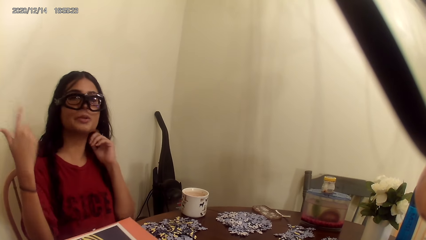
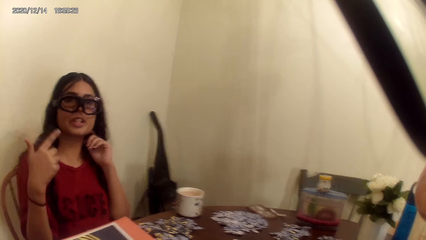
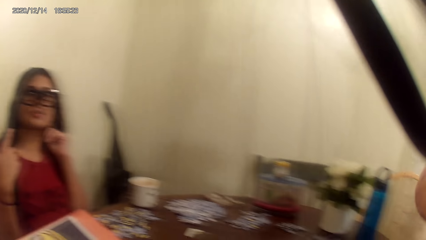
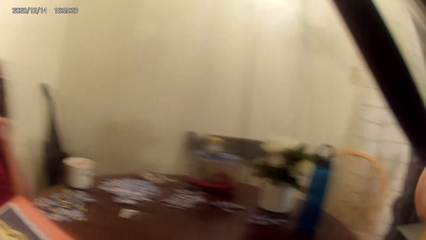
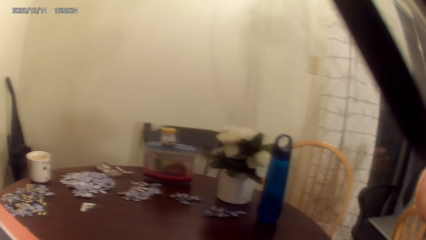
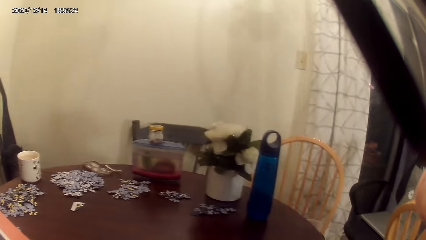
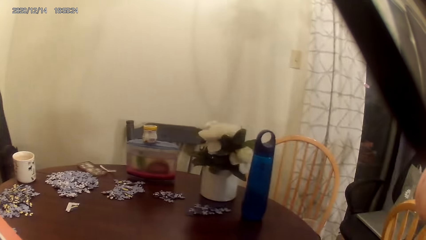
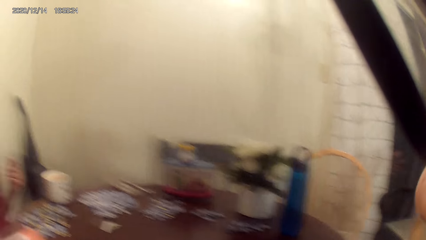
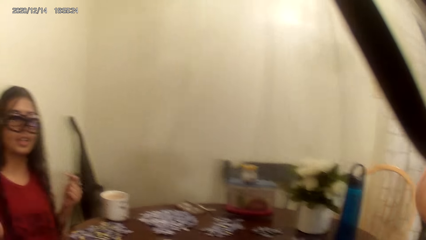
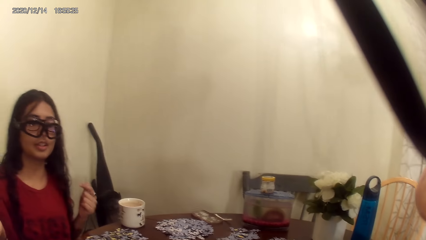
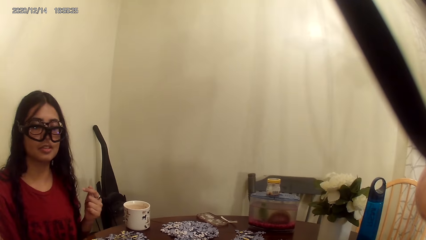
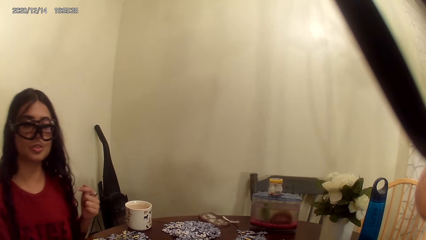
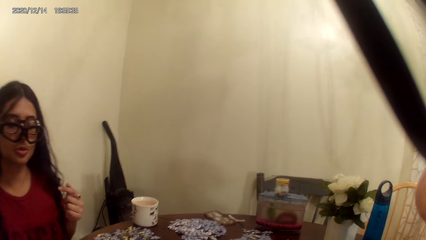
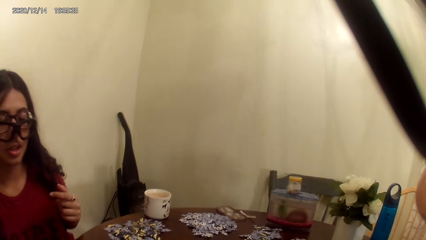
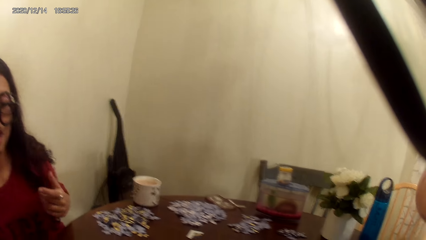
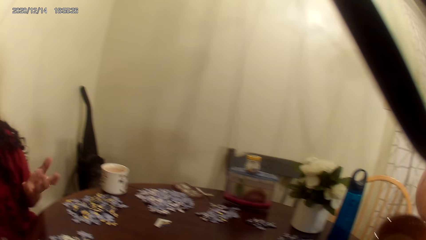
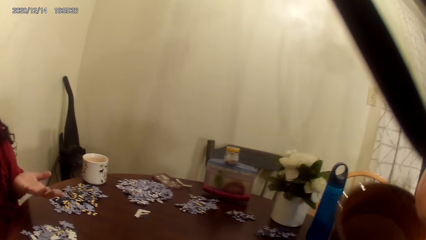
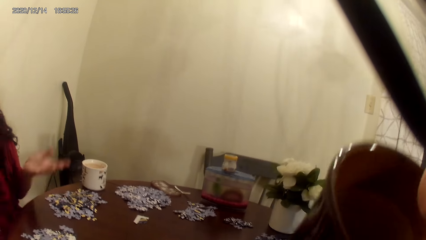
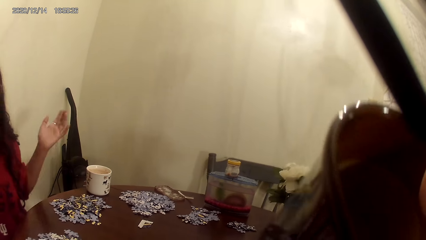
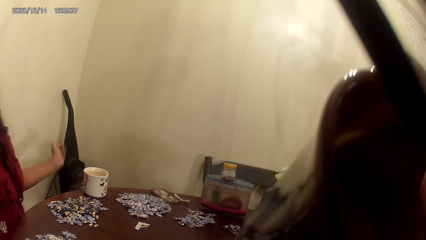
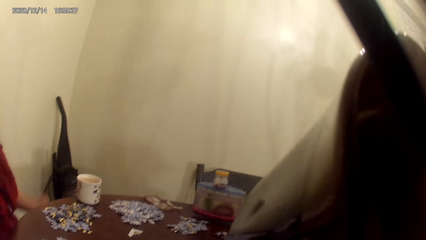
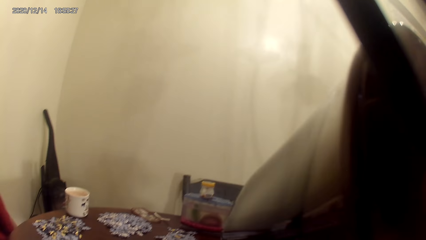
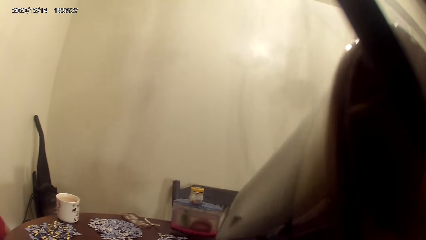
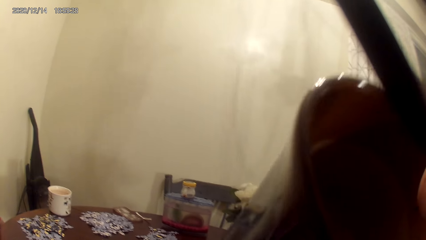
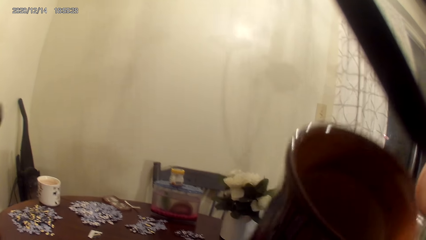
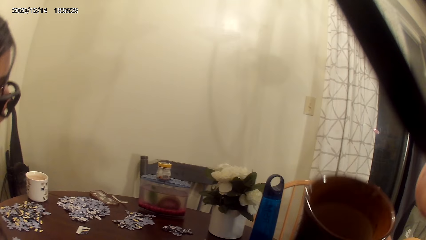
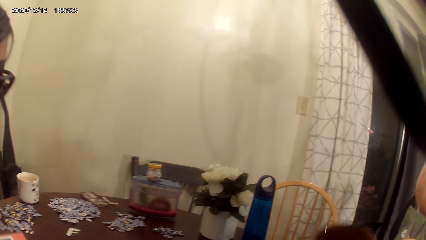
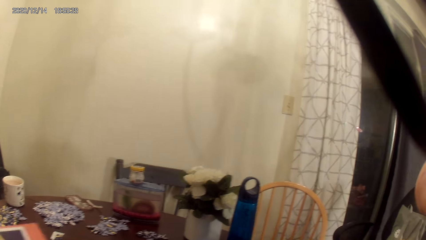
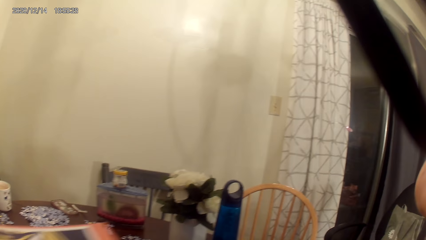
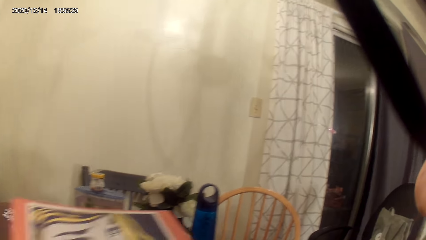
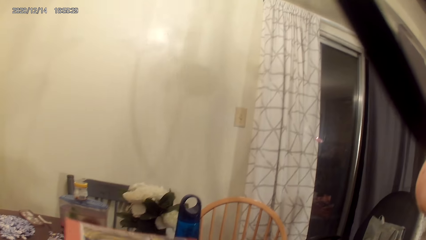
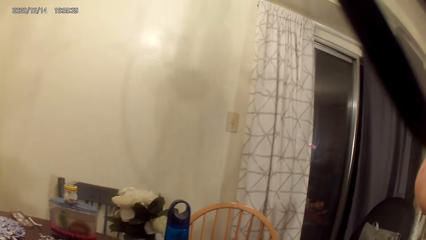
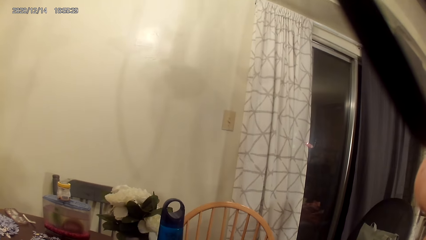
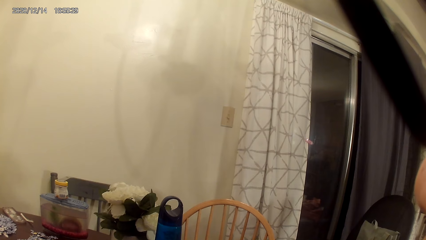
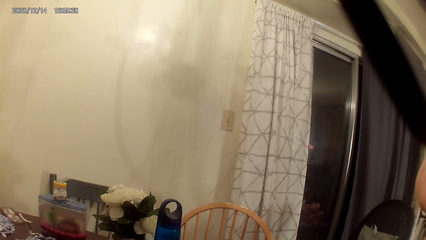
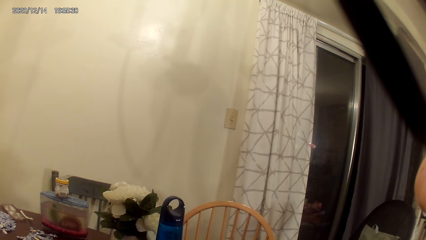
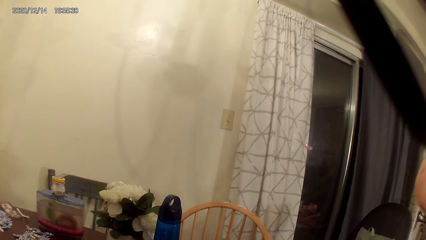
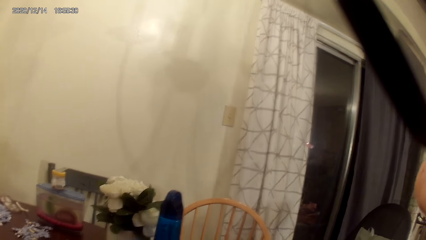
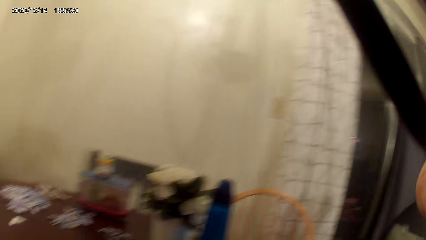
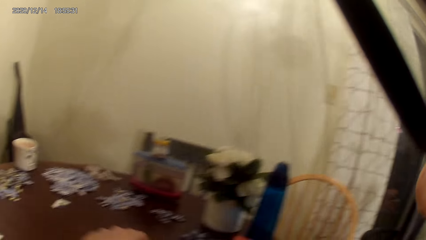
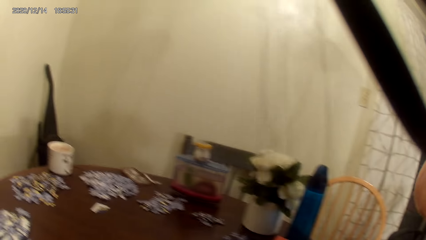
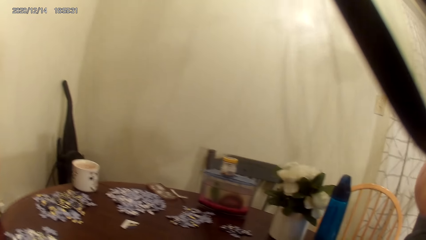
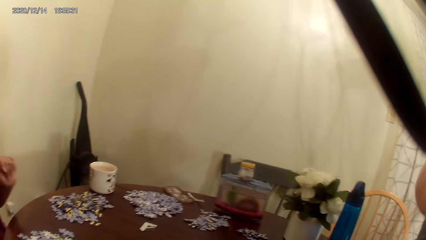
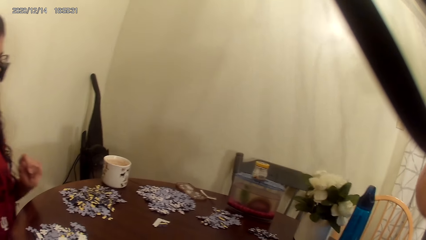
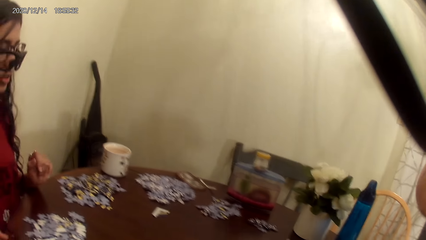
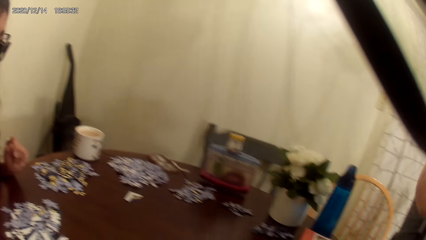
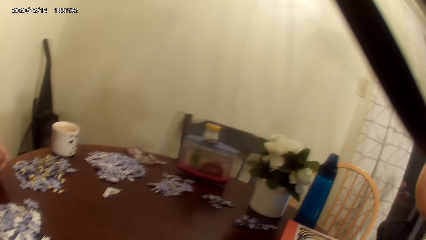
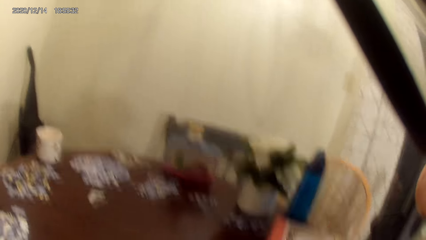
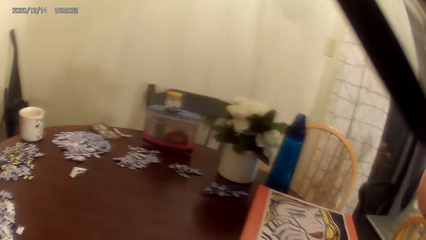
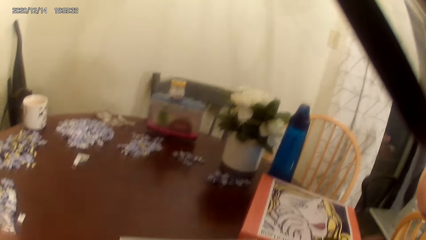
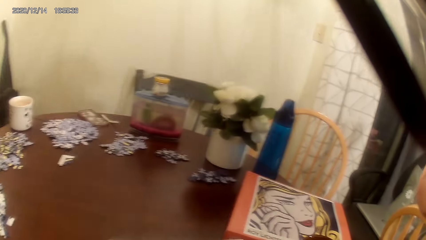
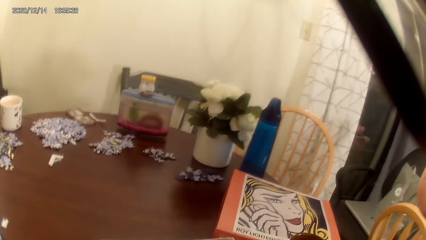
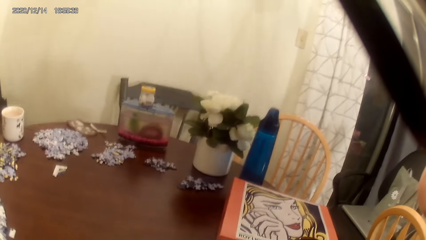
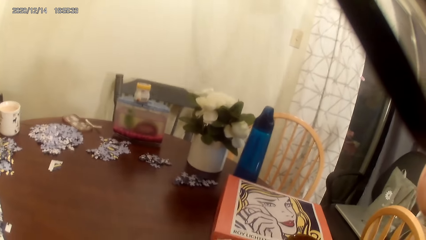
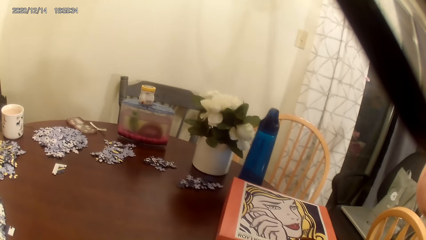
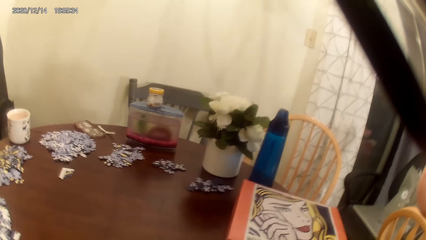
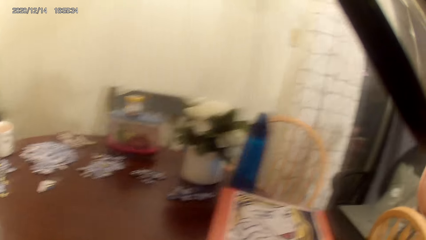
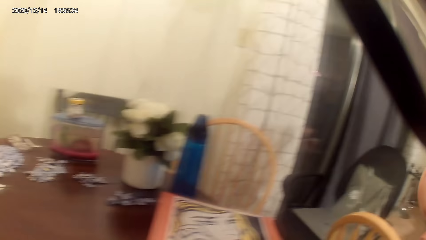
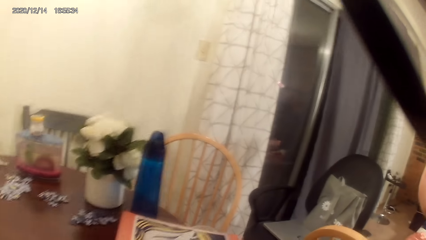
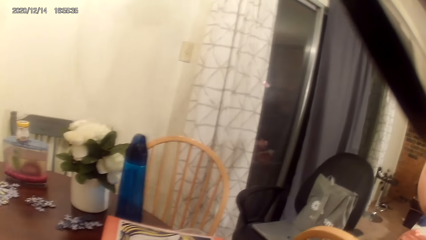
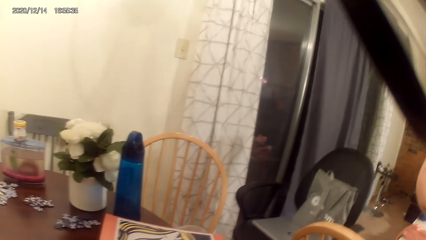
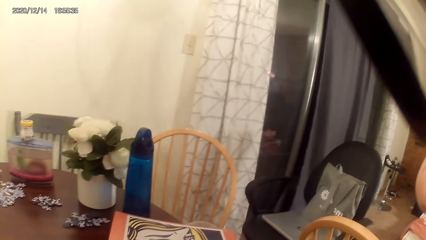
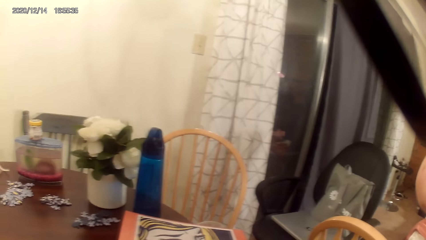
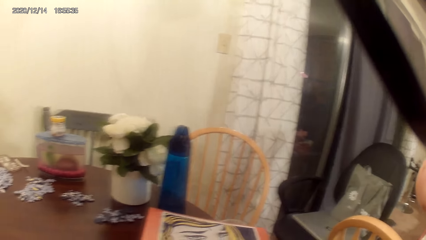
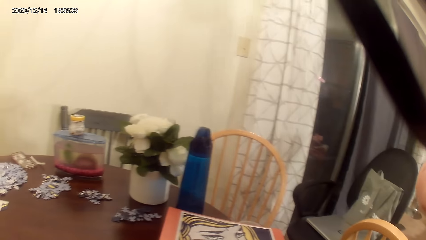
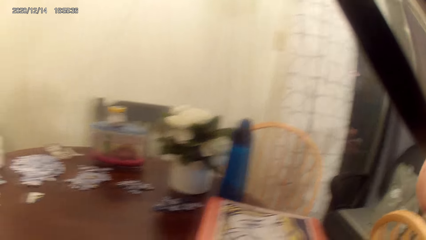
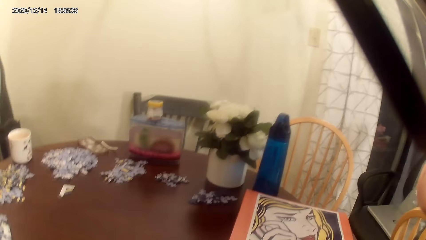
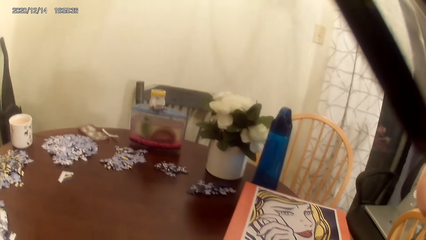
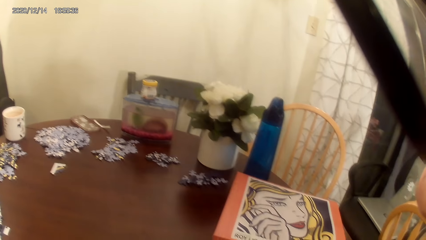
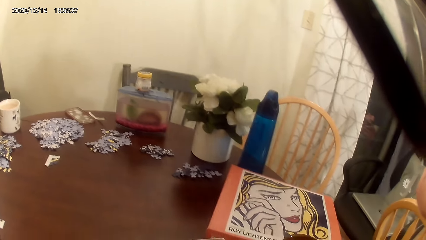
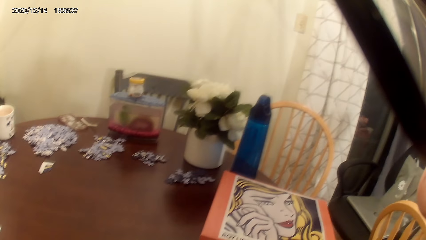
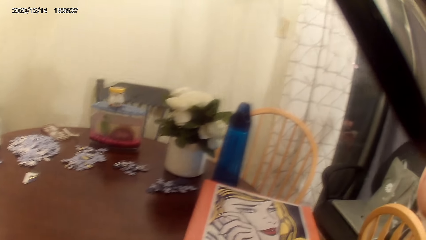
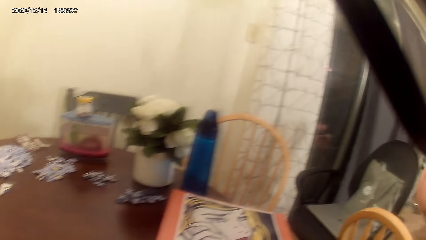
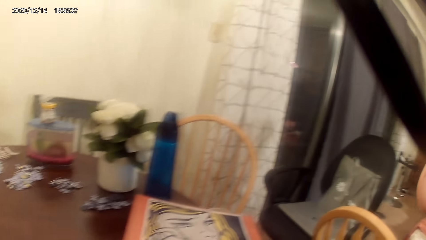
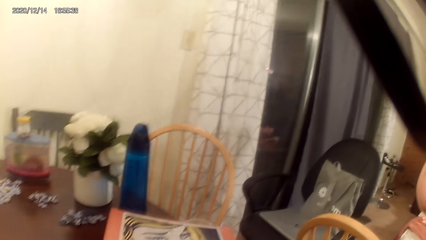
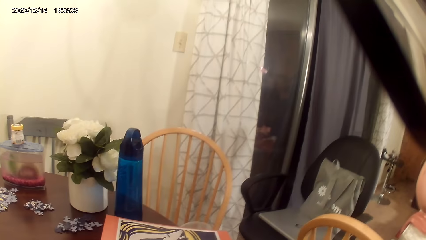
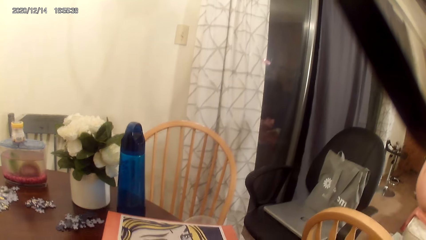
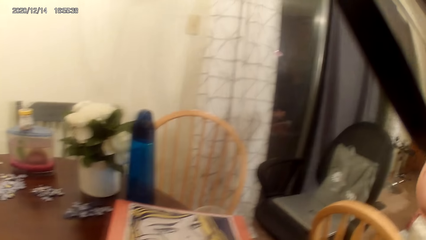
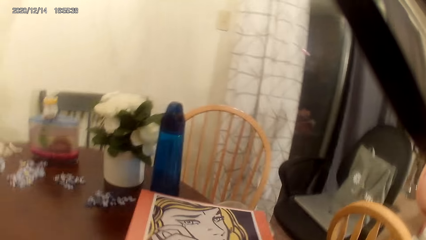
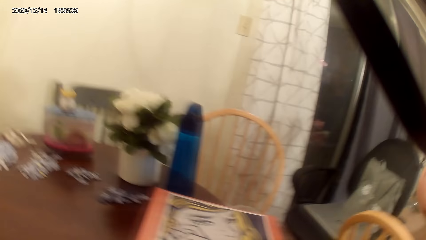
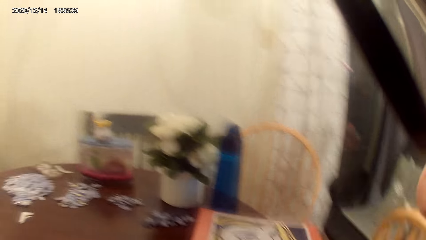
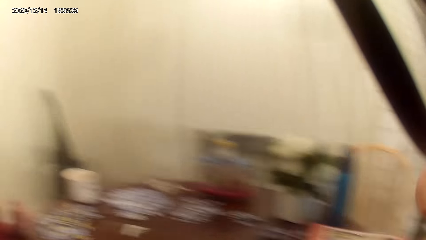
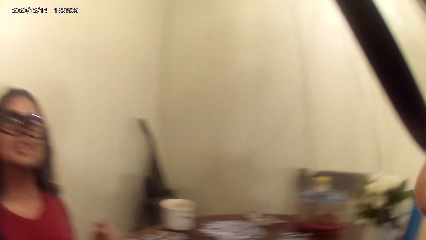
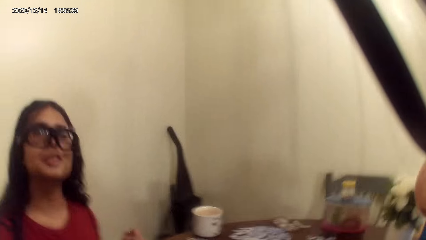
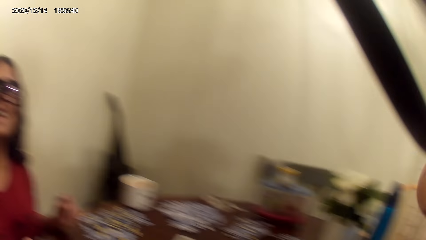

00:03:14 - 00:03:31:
The camera wearer lifts the puzzle box. They drink tea, put the cup on the cardboard, and take the cup of tea. They talk to a person. They play the puzzle. They dialog with the person.
